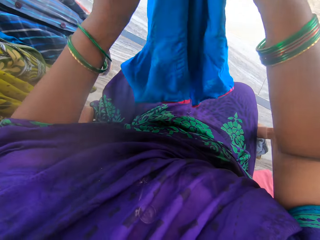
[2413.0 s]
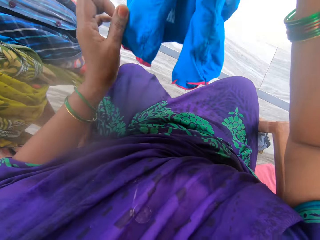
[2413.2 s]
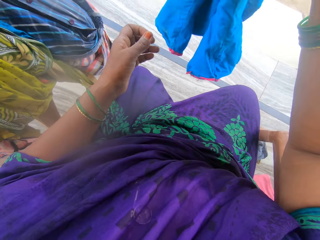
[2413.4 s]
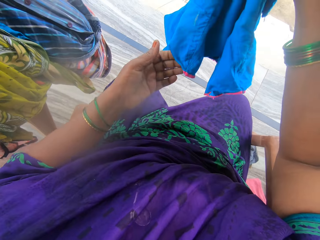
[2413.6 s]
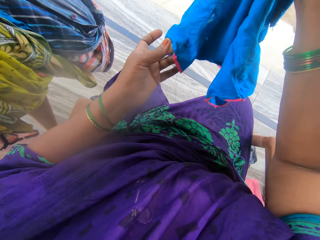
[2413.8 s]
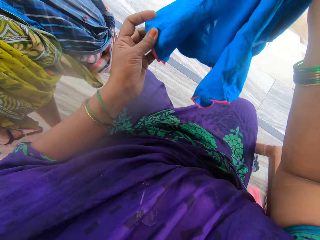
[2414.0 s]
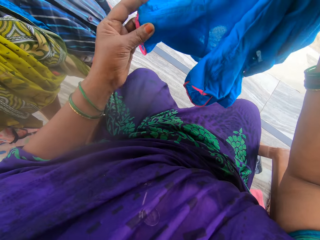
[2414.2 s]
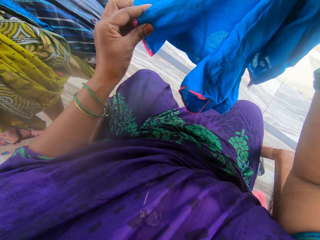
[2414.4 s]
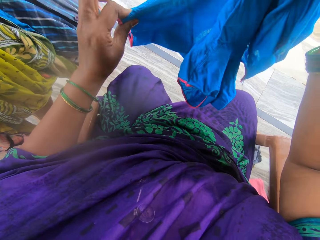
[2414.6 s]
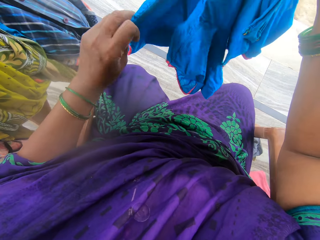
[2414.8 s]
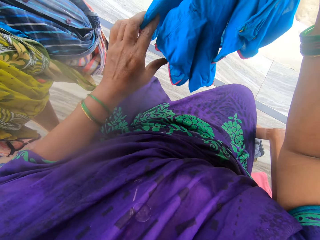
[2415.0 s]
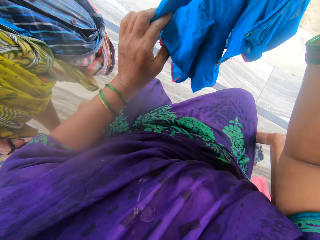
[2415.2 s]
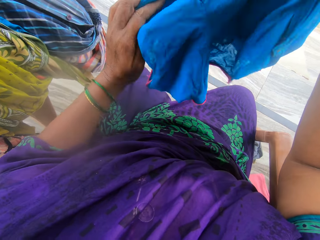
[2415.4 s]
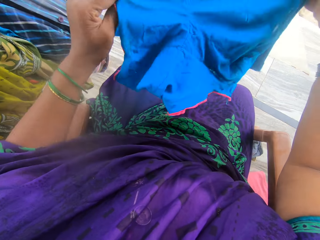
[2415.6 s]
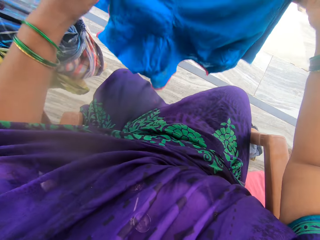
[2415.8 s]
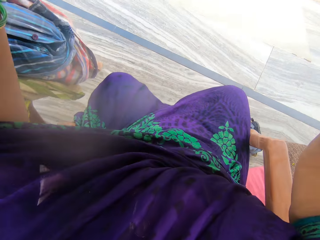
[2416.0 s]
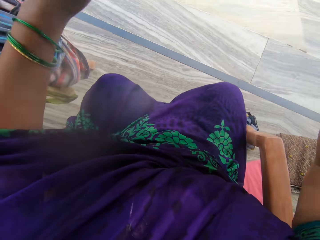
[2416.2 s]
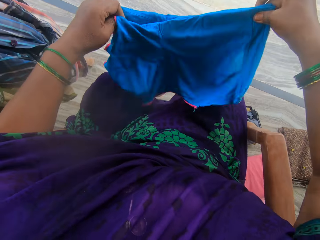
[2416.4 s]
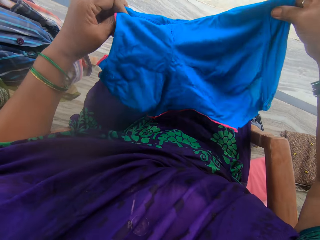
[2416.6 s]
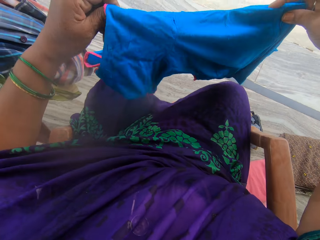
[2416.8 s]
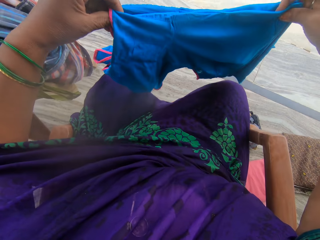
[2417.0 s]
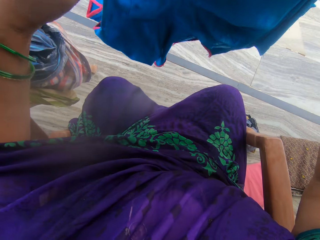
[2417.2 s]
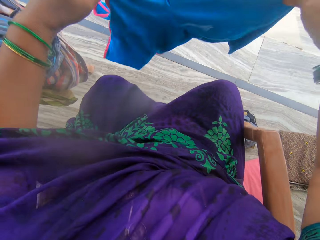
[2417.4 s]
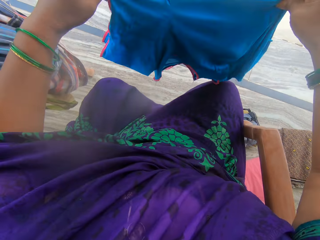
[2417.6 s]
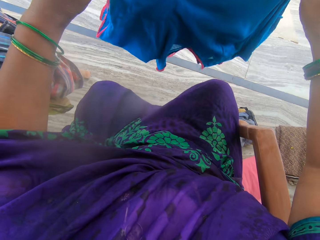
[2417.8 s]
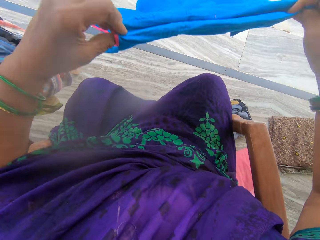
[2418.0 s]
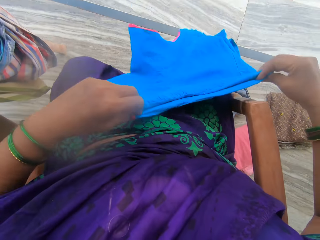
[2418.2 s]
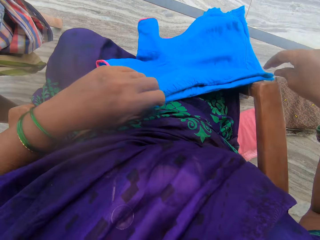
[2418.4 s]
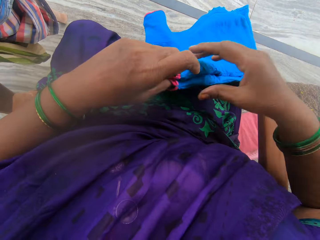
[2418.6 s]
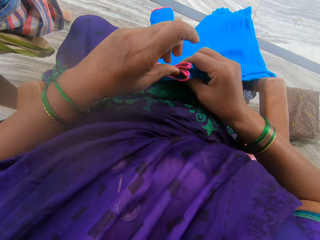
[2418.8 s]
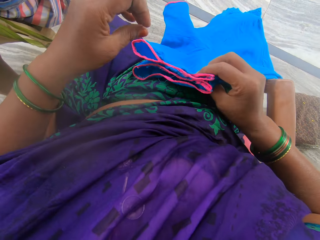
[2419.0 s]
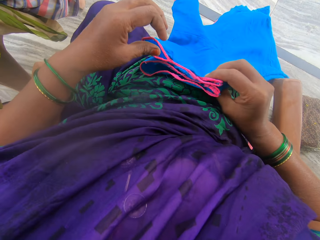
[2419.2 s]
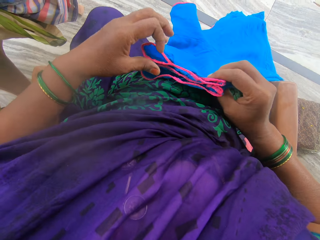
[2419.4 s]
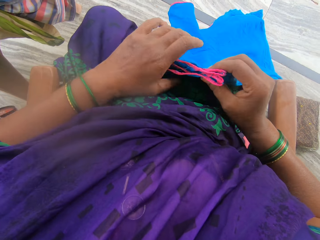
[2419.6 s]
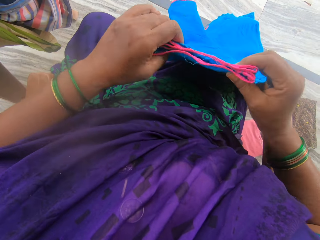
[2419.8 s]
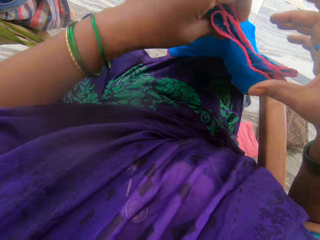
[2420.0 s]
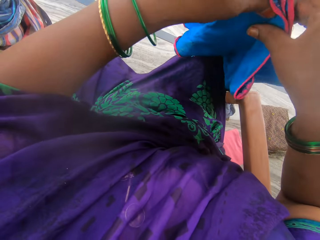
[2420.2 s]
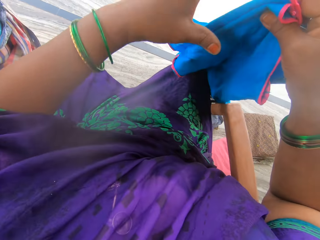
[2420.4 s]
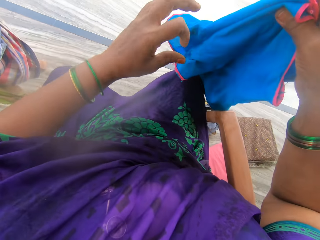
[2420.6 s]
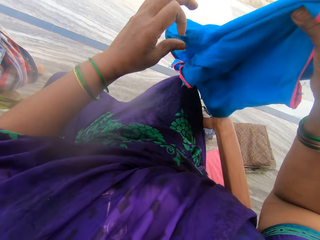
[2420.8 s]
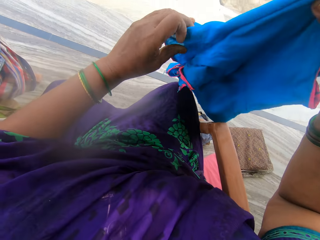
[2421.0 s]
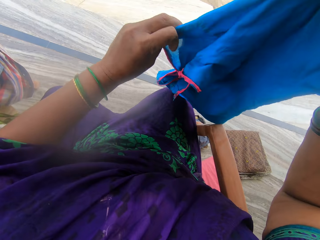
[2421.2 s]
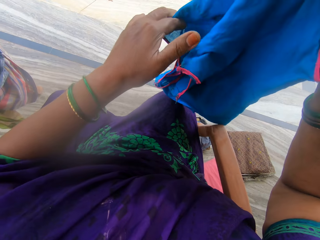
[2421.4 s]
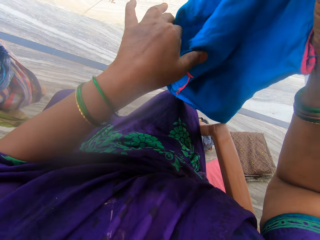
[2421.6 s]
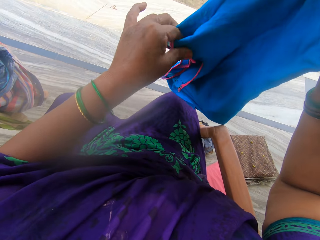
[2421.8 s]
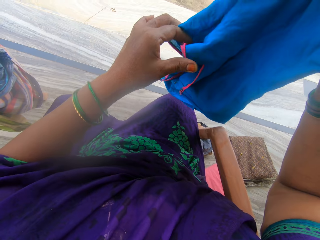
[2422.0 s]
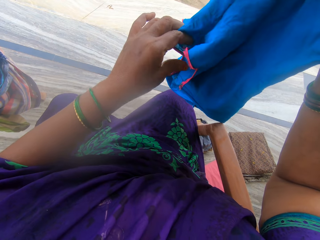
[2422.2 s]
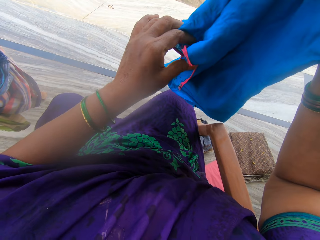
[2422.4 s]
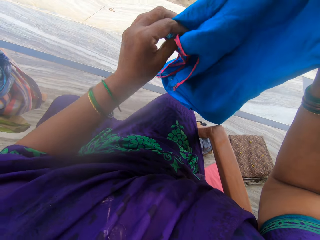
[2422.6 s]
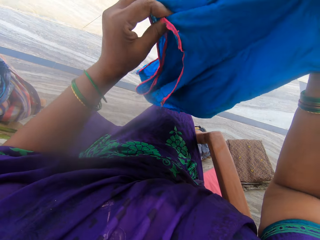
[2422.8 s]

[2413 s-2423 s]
The camera wearer holds the cloth with both hands. She puts the cloth on her lap.

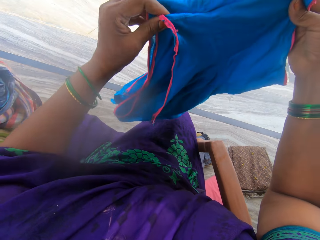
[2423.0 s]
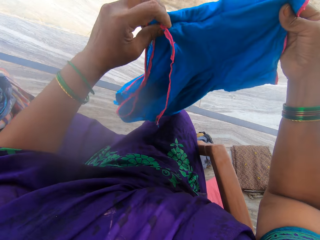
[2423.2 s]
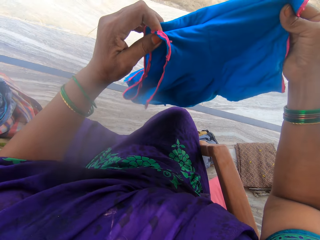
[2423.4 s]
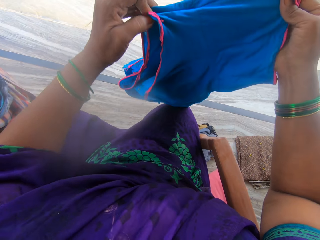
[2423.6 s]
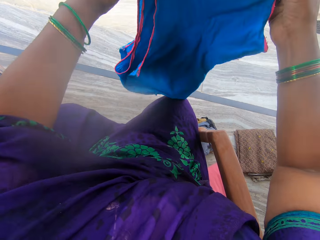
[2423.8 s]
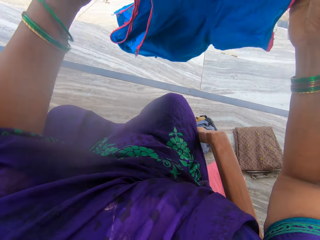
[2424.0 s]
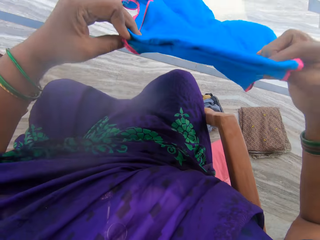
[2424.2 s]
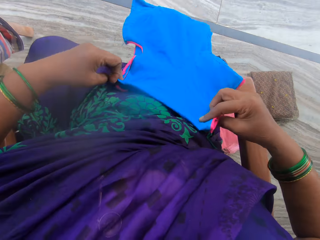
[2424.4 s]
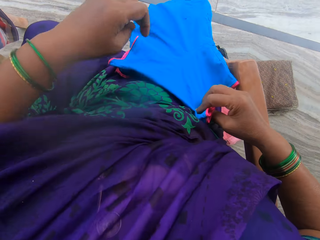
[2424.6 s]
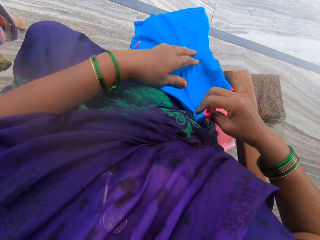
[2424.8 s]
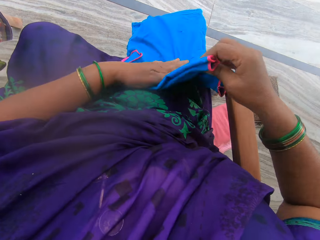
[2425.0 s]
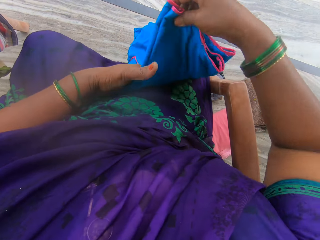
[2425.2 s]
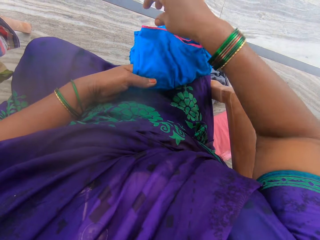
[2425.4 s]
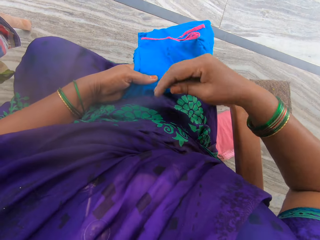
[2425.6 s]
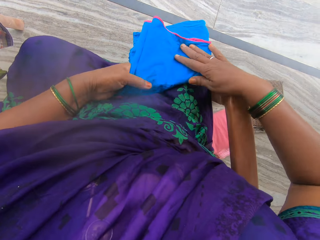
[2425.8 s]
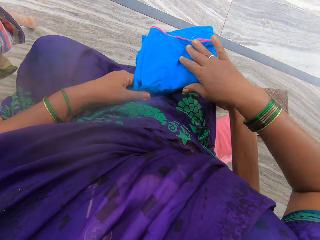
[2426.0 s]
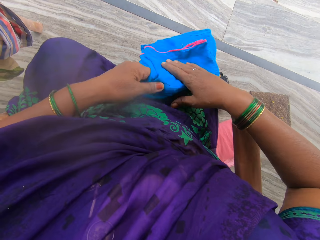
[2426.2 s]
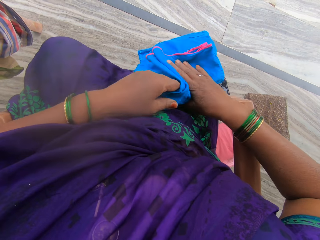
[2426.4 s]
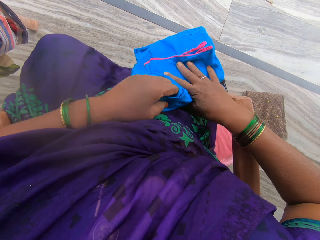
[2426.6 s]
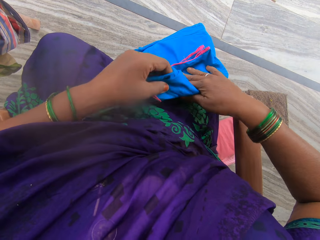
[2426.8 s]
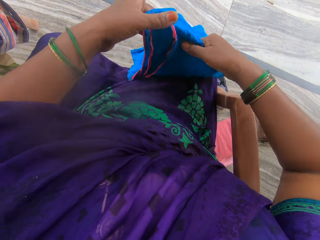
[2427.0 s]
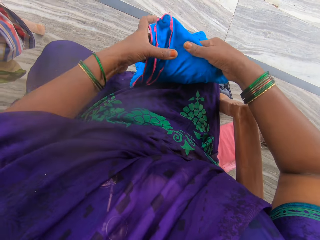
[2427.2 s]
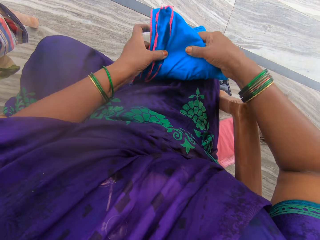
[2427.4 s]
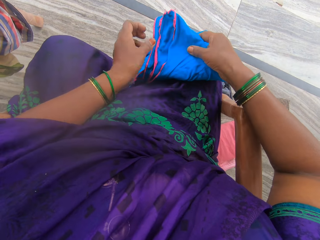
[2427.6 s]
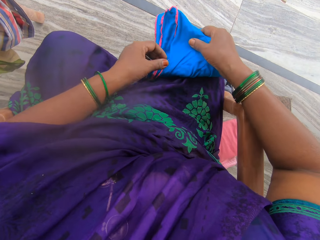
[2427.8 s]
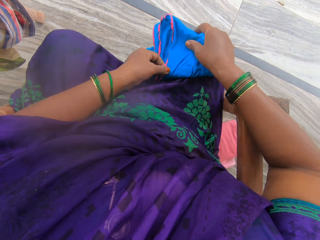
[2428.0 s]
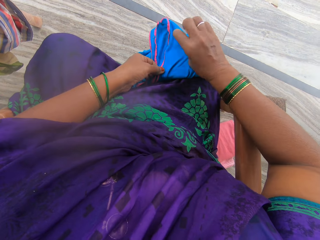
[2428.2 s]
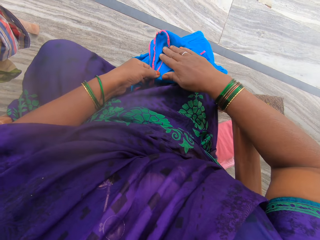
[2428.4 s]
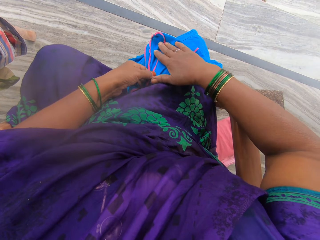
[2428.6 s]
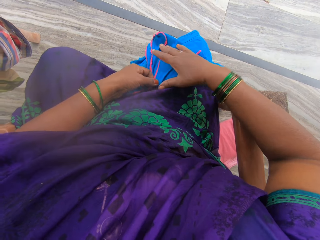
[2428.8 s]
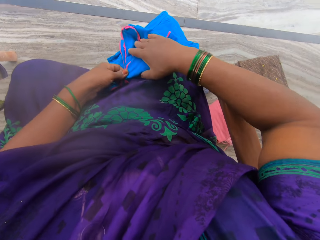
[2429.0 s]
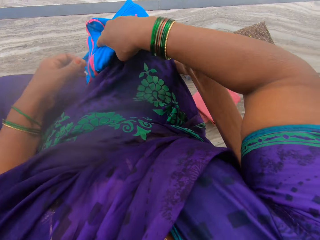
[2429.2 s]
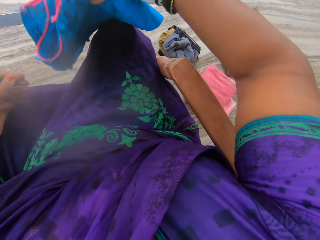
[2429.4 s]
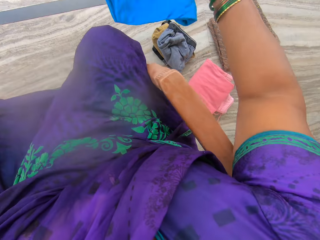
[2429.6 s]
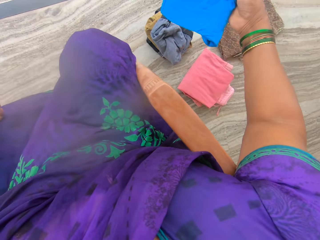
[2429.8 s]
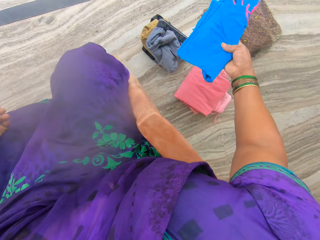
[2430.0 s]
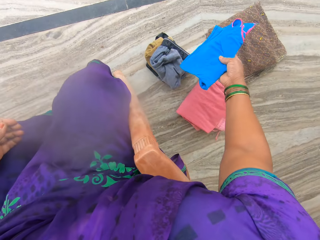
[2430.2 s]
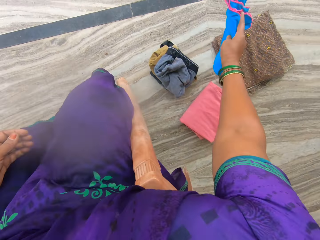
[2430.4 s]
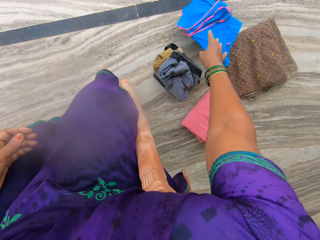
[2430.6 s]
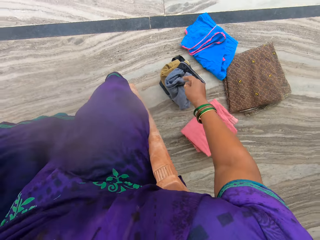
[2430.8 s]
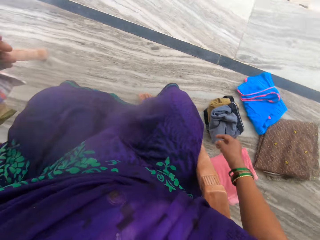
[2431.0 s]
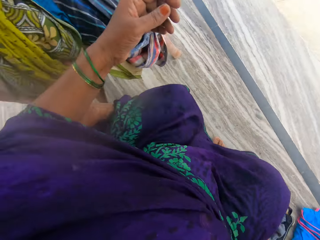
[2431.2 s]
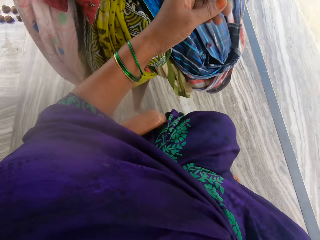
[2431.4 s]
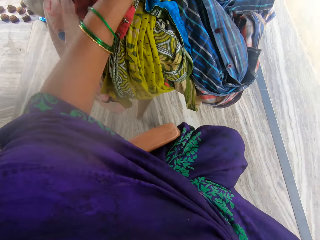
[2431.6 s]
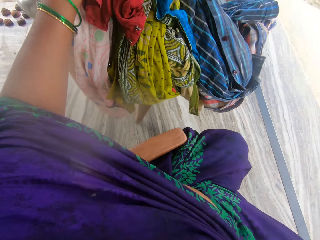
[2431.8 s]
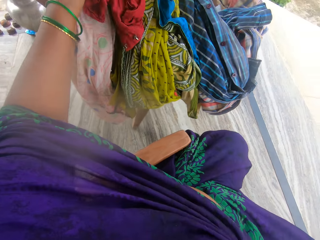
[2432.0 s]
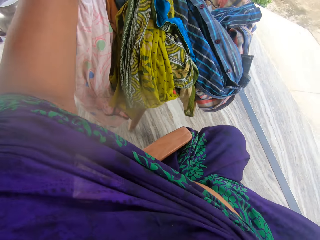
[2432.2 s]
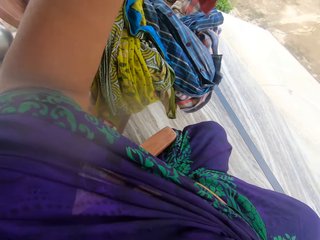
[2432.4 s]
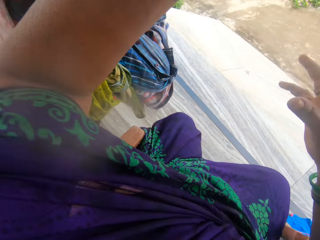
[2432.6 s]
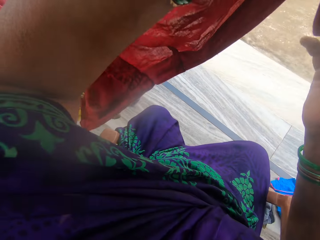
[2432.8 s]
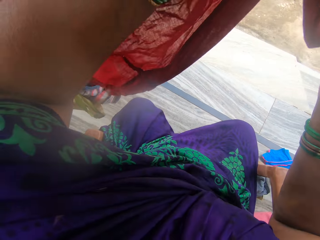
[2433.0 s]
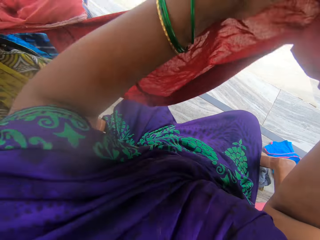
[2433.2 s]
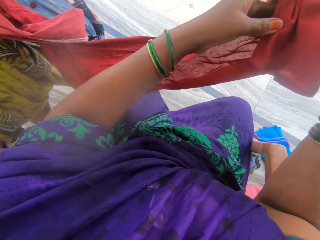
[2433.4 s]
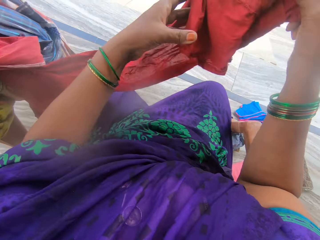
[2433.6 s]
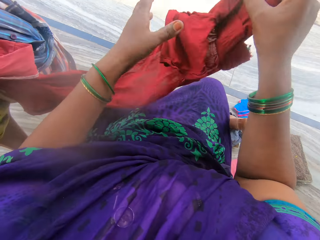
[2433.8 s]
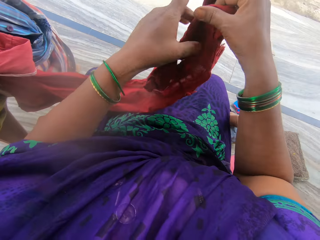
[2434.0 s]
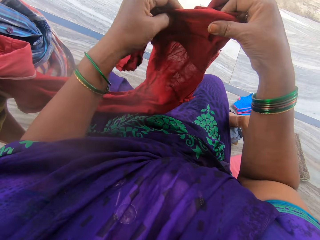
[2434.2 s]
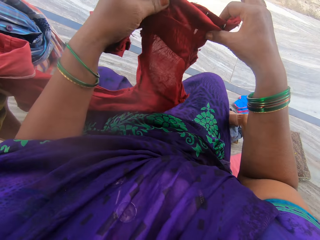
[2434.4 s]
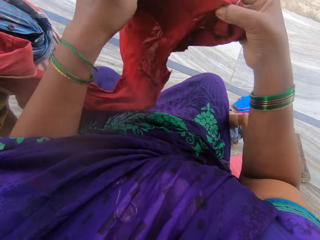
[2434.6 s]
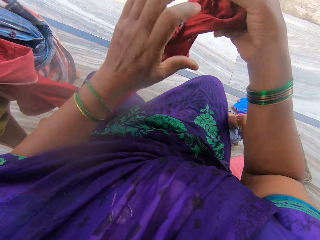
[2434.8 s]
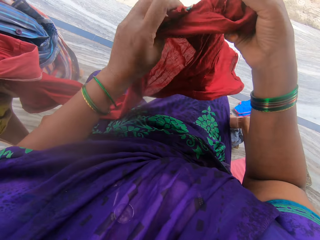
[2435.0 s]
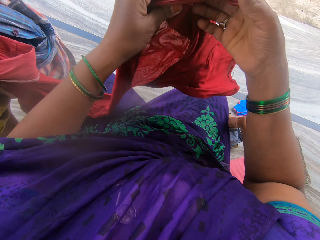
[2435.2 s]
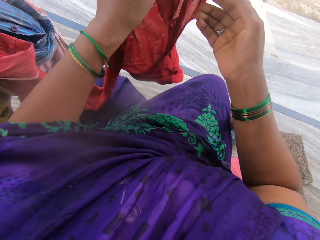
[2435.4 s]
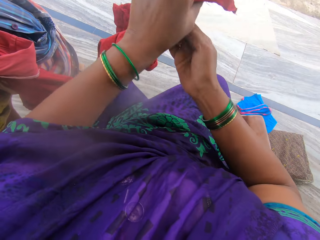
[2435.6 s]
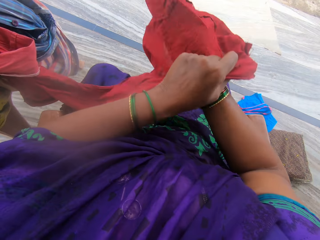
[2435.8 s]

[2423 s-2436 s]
The camera wearer holds the cloth with both hands. She puts the blue cloth on her lap. She folds the blue cloth. She folds the blue cloth again. She throws down the cloth on the floor. She carries the red cloth again and picks up the cloth. She holds the cloth with both hands.
